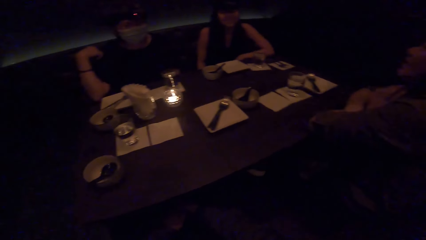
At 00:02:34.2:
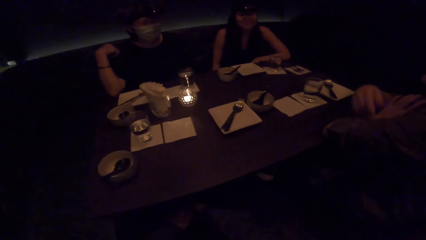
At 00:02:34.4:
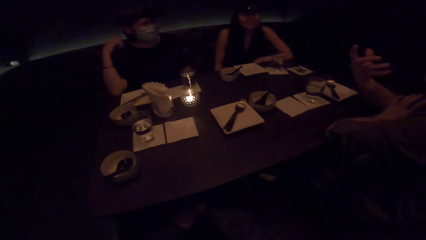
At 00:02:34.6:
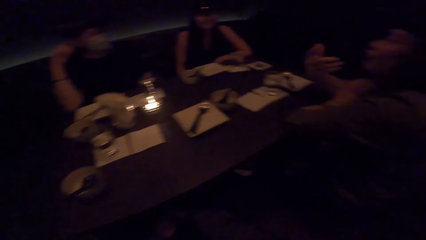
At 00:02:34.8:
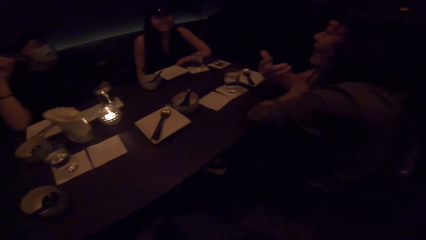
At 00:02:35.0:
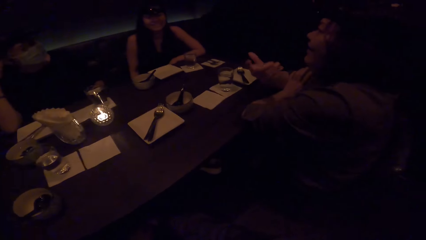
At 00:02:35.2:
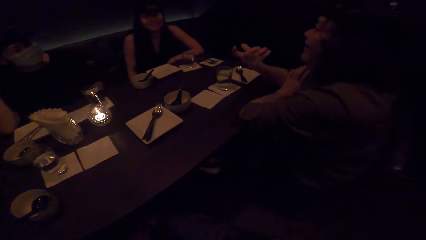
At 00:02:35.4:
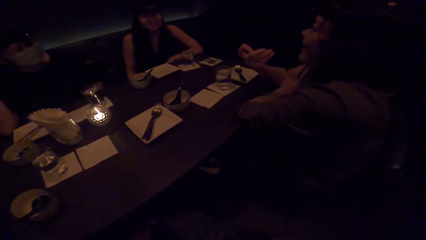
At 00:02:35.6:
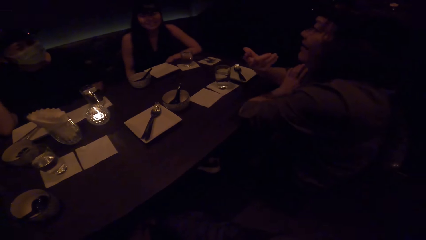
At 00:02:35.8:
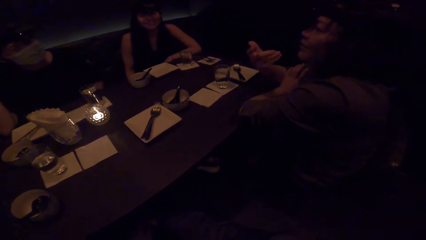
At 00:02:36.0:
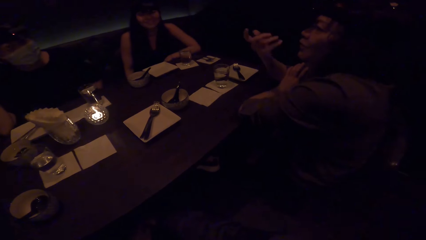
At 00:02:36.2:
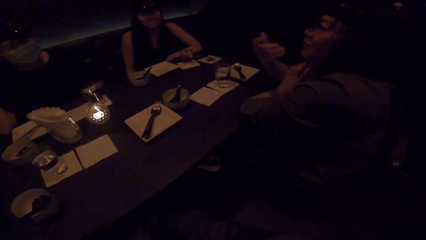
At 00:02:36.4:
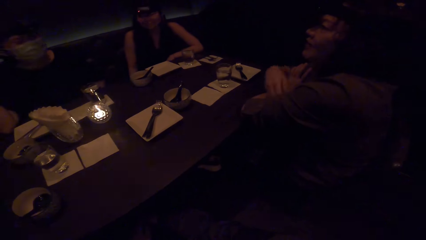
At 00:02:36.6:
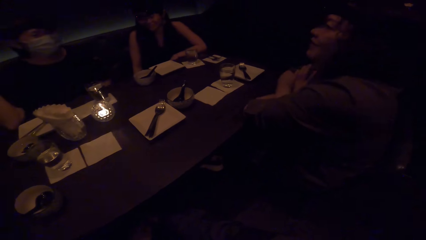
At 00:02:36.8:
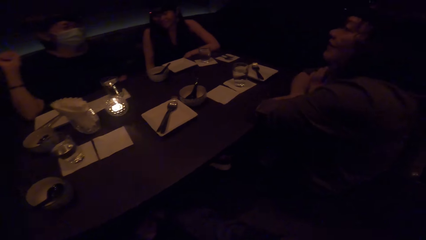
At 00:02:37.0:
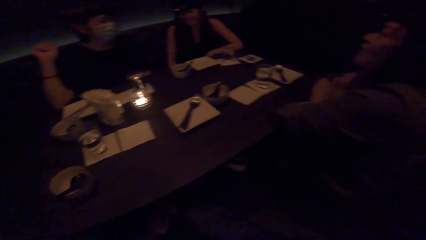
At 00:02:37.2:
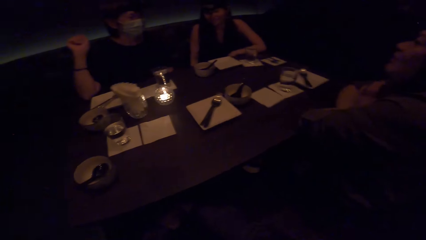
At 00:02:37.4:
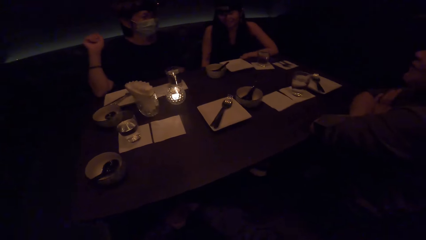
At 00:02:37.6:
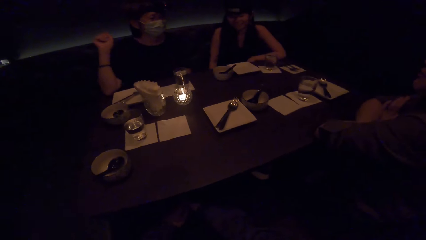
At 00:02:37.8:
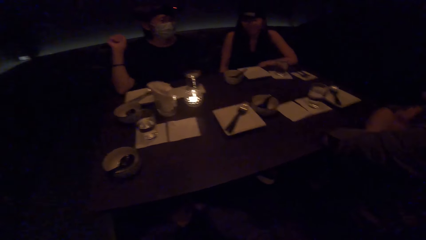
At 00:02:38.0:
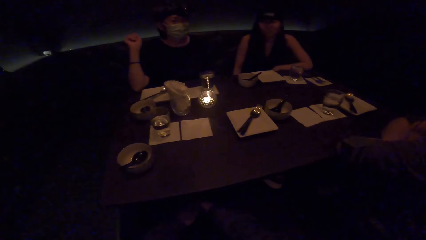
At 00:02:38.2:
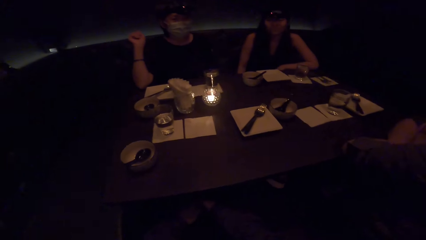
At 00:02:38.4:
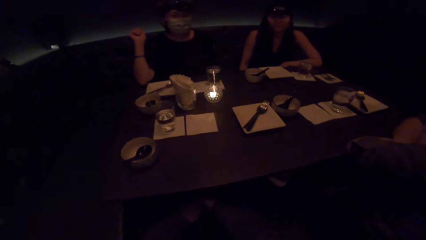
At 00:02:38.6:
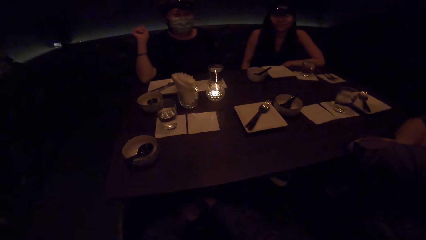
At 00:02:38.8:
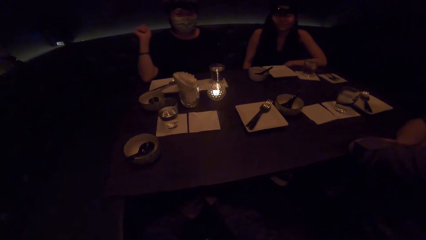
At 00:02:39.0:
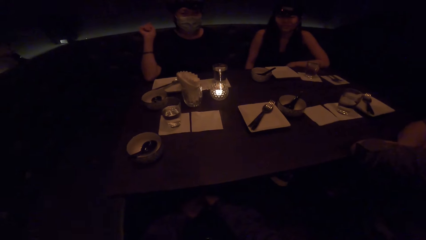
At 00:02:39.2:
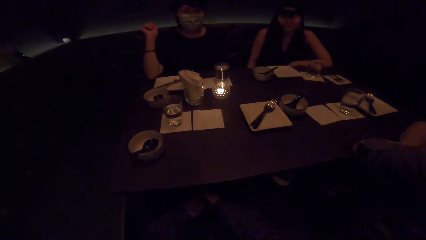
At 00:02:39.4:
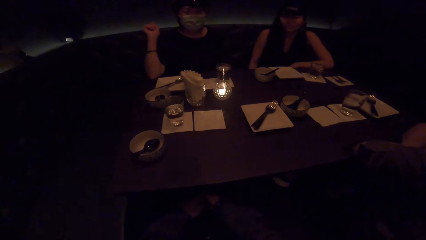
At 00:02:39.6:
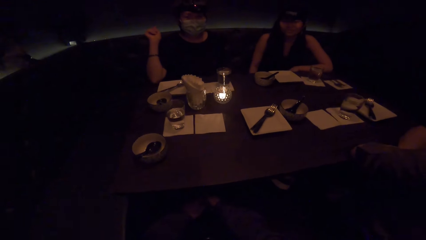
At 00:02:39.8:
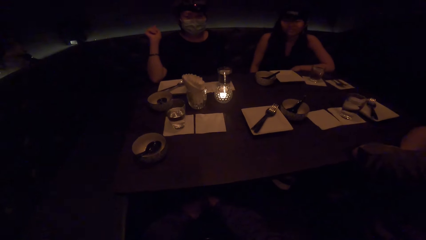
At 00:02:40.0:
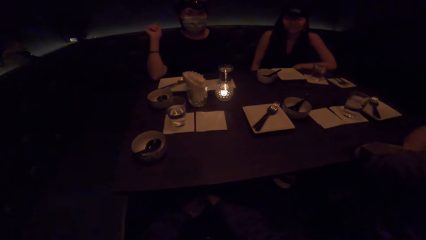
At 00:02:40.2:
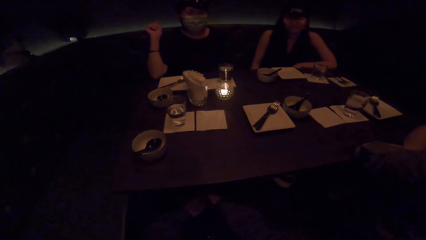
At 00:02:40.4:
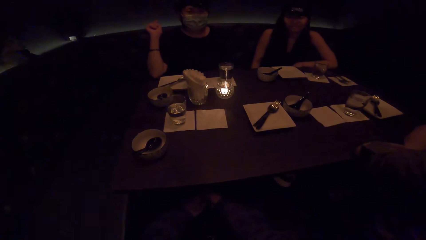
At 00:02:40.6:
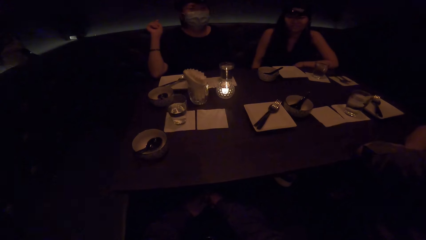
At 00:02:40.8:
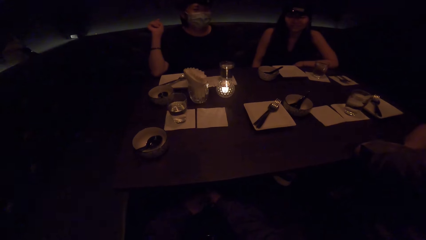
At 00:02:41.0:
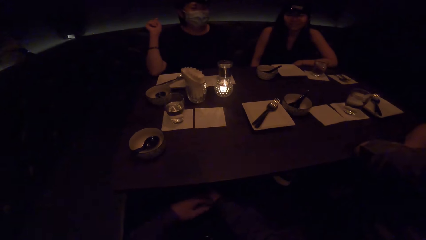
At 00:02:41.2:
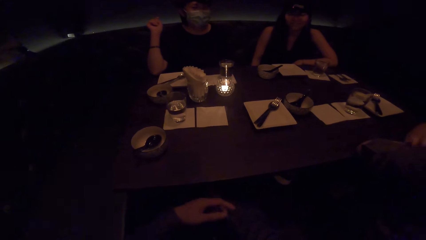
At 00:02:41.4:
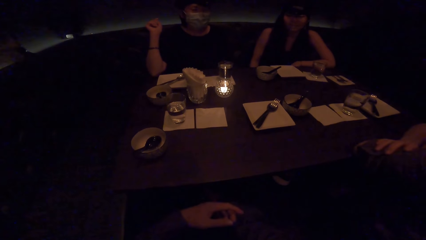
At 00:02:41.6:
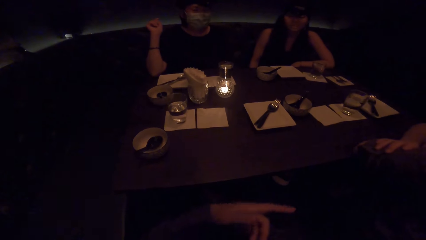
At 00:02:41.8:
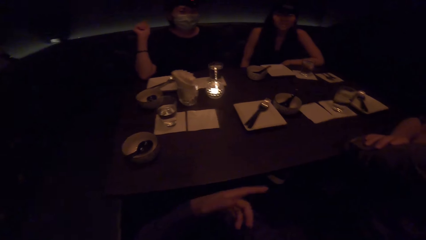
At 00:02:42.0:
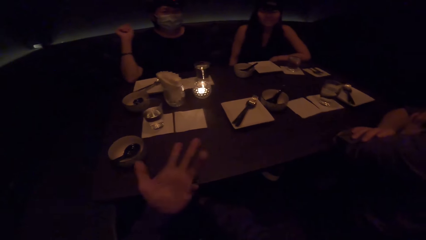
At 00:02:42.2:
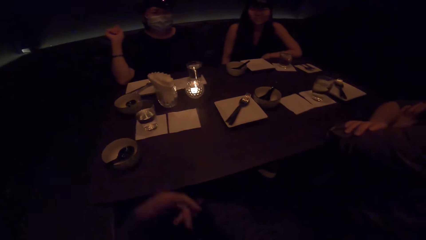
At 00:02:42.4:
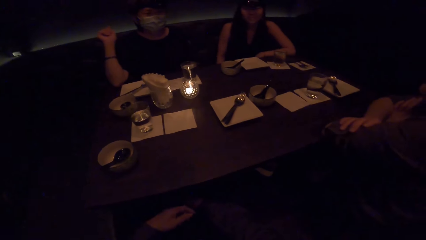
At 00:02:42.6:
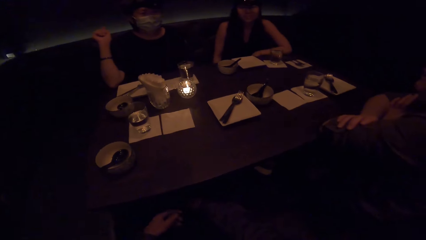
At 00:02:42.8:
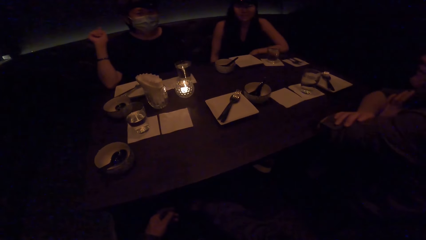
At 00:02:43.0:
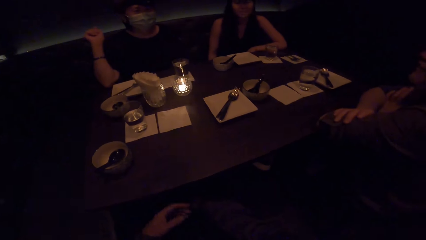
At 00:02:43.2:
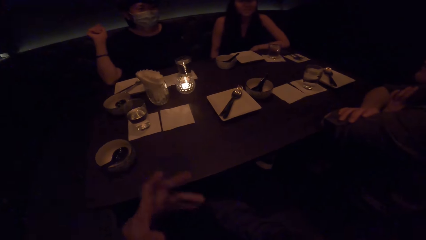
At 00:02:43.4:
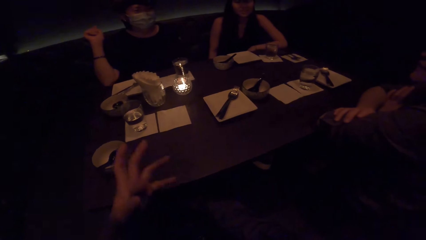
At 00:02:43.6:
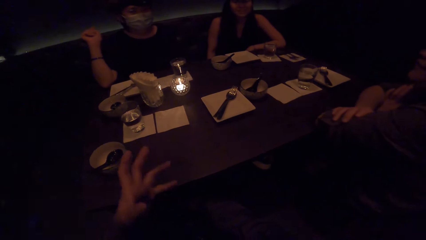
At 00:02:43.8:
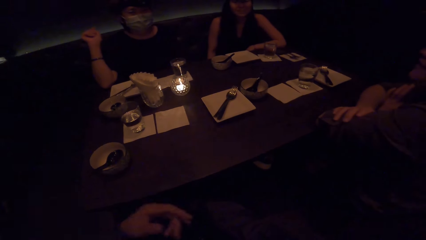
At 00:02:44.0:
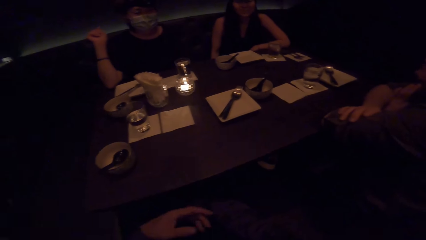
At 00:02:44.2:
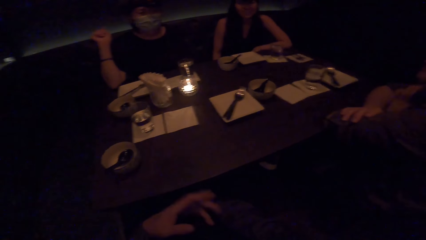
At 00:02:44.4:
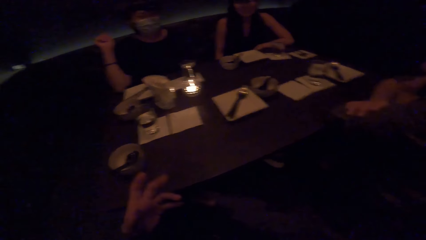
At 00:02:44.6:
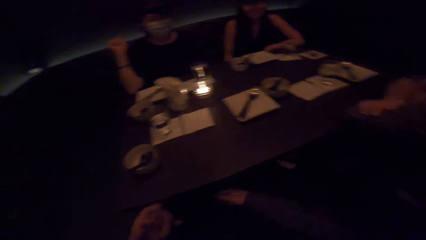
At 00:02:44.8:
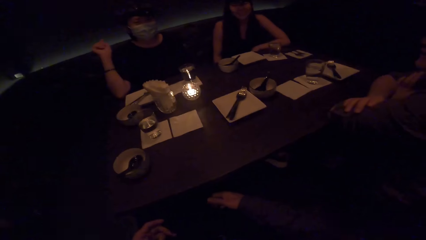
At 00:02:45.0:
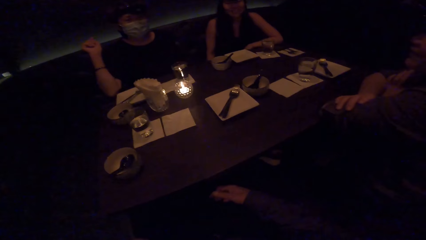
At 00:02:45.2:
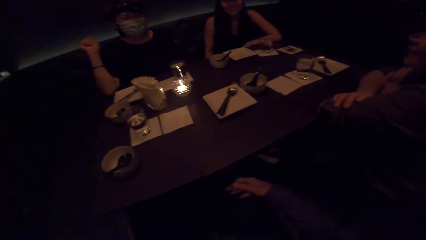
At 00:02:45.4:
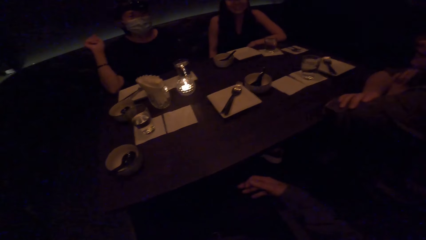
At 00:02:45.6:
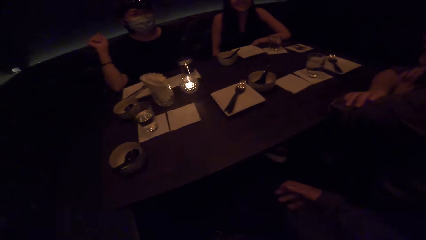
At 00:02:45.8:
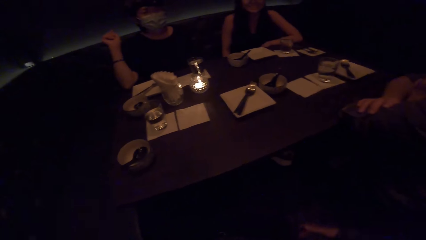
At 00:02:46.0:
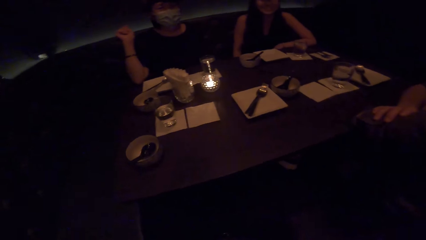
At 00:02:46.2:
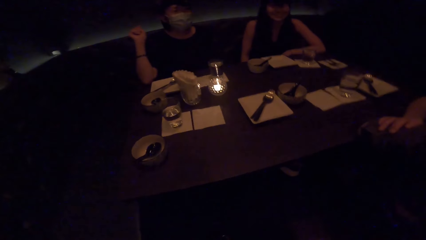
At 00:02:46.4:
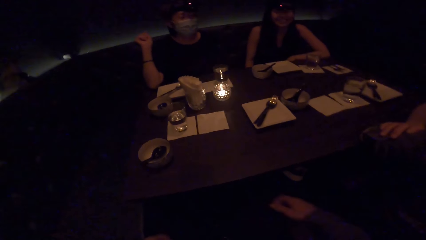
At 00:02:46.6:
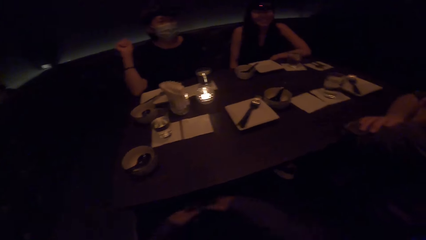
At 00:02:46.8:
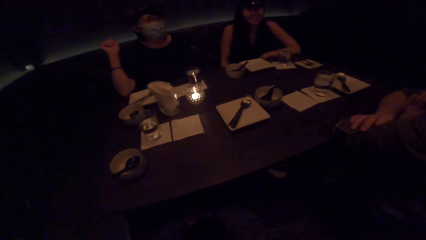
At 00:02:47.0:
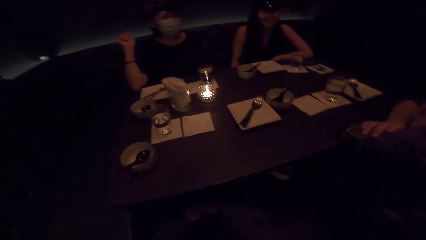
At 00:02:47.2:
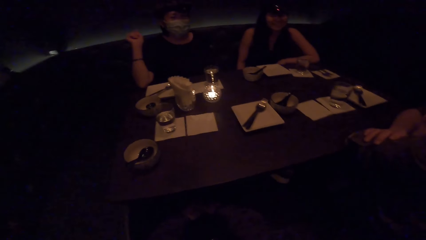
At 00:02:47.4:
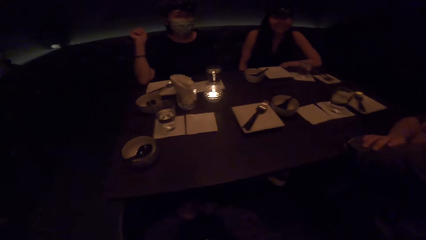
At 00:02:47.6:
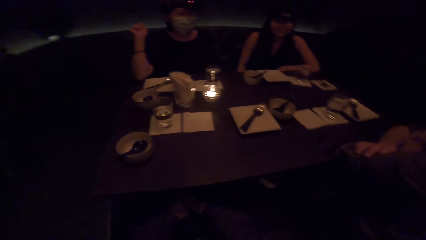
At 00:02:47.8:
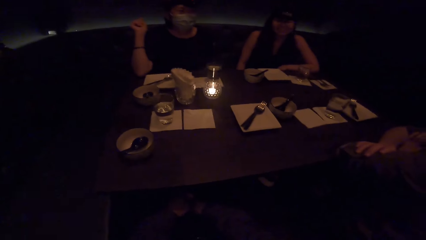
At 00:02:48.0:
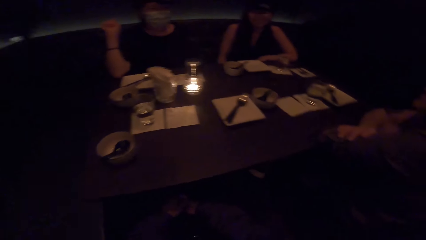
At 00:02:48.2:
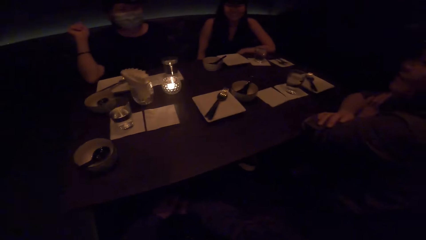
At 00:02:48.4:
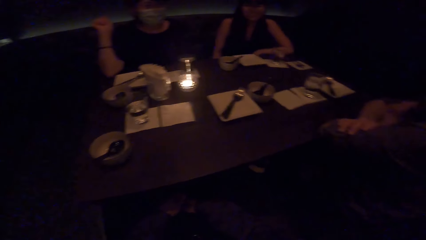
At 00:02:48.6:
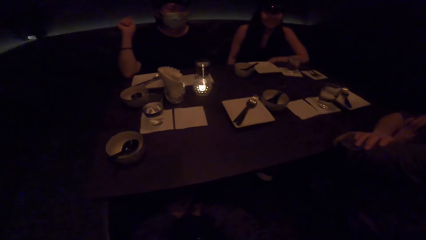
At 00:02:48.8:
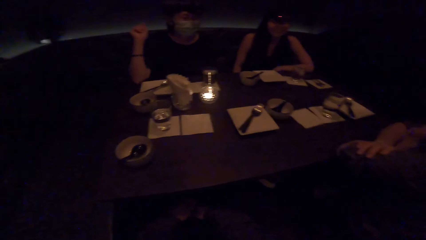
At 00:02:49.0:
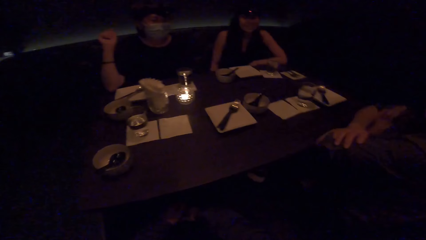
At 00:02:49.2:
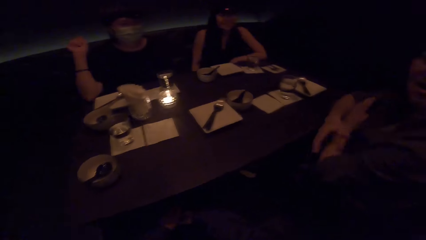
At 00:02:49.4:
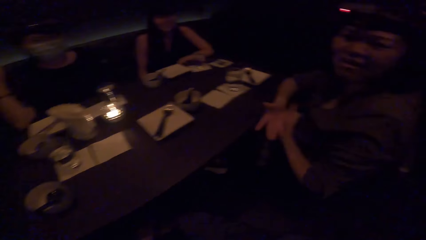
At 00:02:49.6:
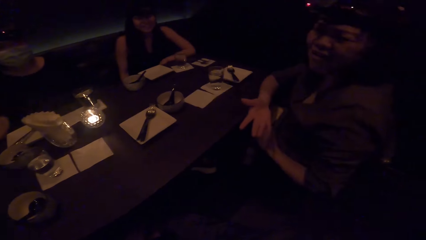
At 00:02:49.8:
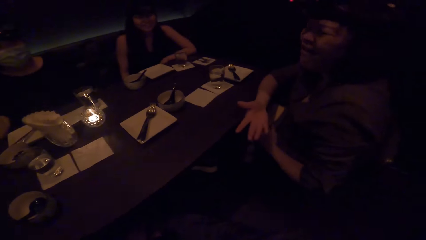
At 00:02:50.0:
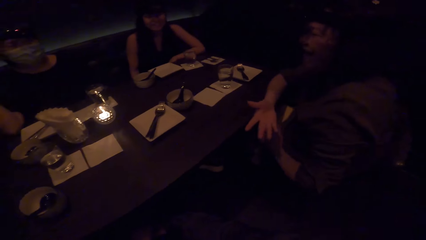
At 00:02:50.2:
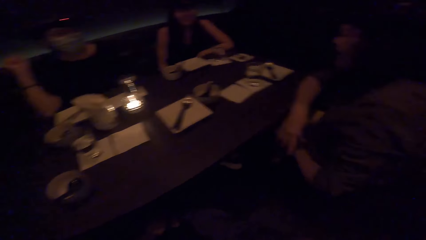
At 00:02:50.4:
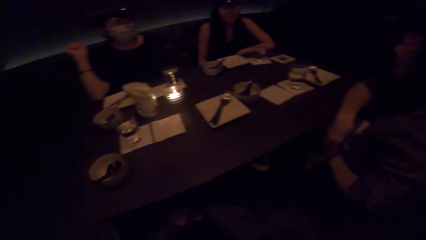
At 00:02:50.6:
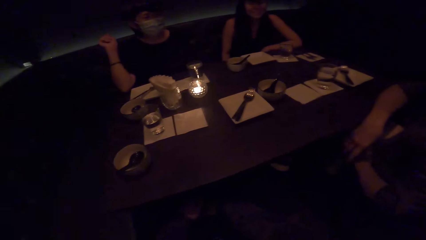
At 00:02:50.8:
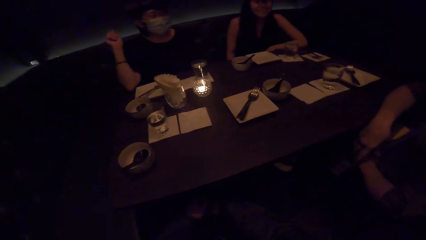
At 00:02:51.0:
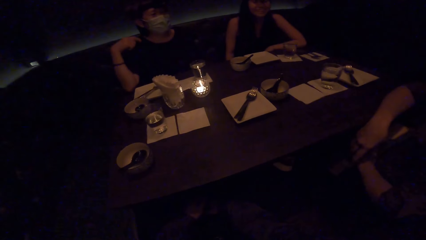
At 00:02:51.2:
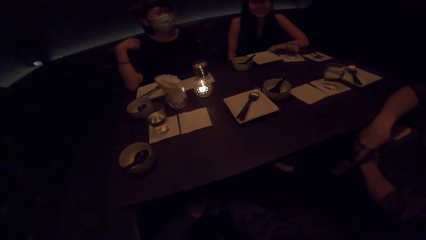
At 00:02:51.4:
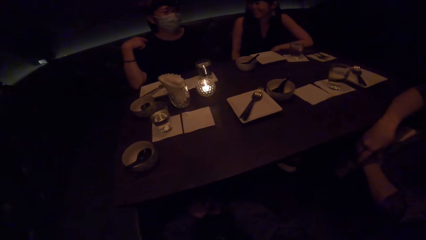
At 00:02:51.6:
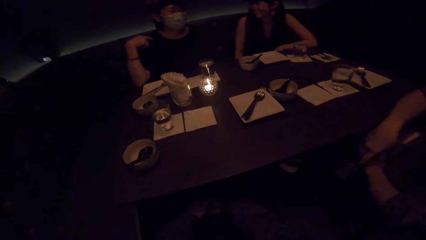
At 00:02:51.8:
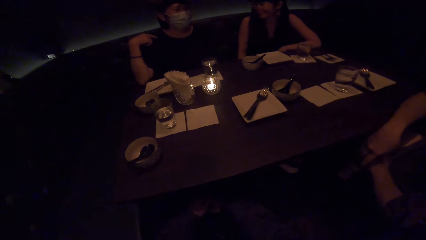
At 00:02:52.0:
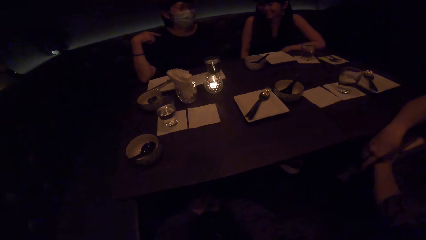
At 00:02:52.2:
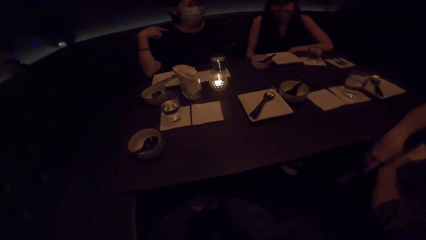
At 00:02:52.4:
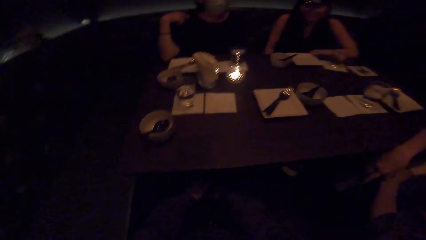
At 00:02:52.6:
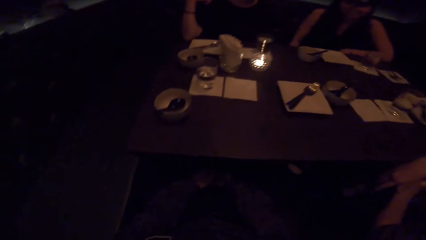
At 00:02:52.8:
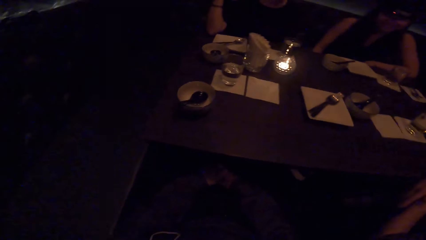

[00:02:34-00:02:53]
A woman holds hands together. The camera wearer looks around. They raise the left hand repeatedly. They raise the right hand. They look around. The woman raises the right hand and puts a hand on the table. The camera wearer looks around.
